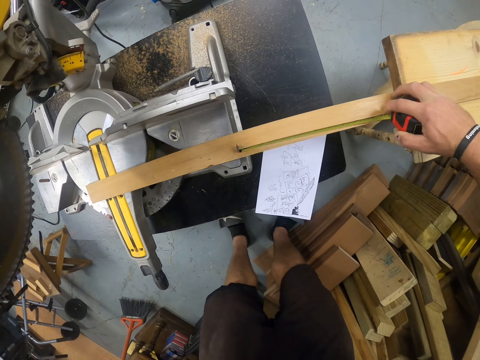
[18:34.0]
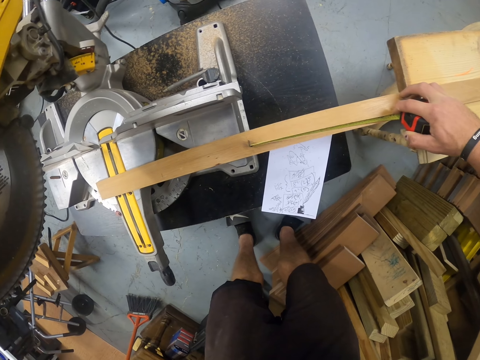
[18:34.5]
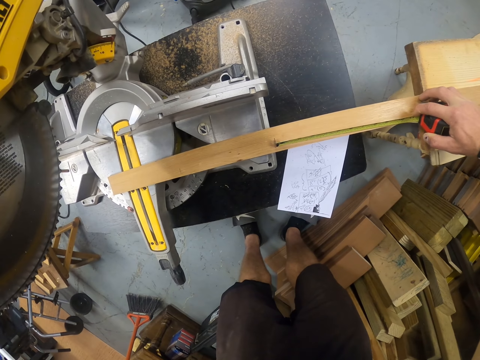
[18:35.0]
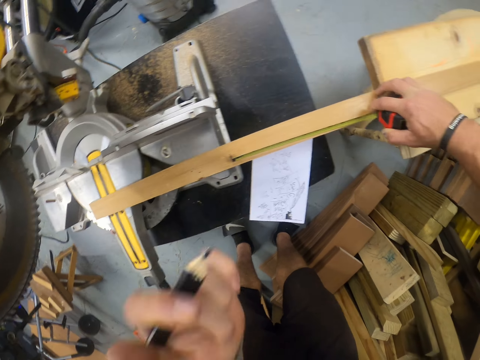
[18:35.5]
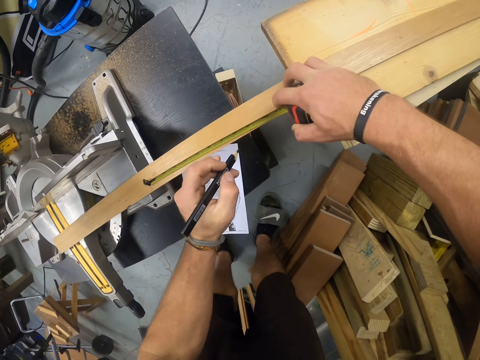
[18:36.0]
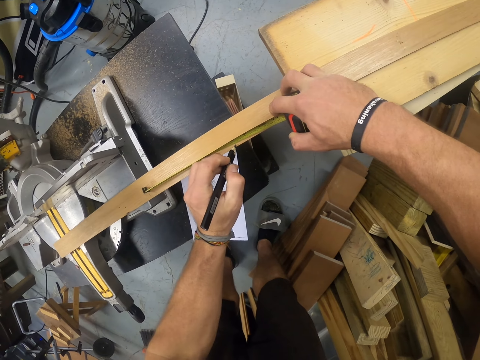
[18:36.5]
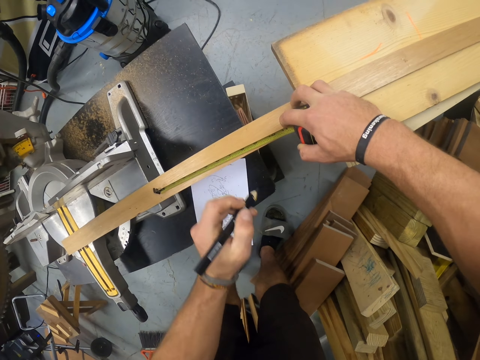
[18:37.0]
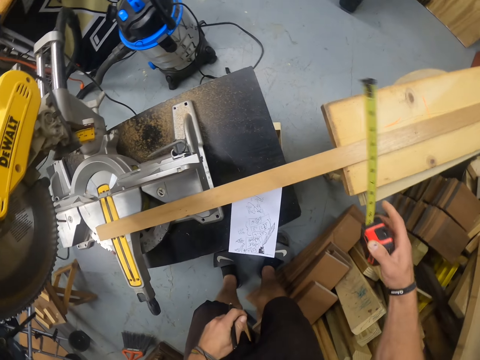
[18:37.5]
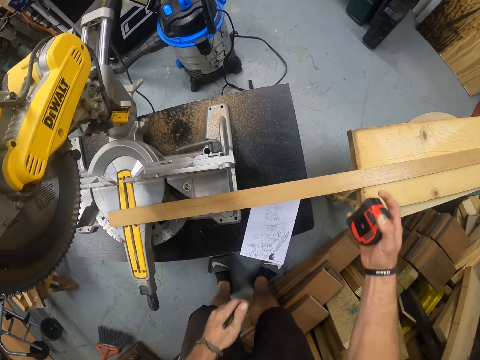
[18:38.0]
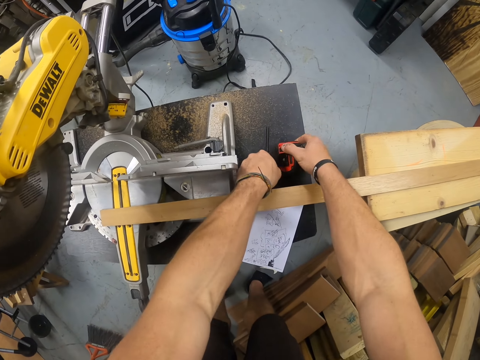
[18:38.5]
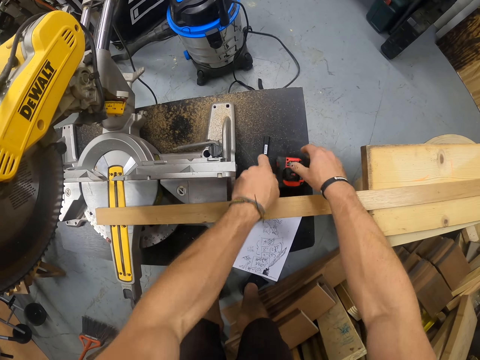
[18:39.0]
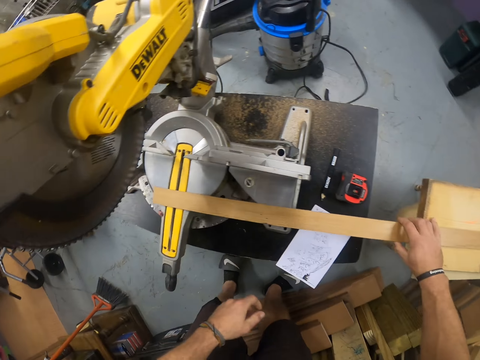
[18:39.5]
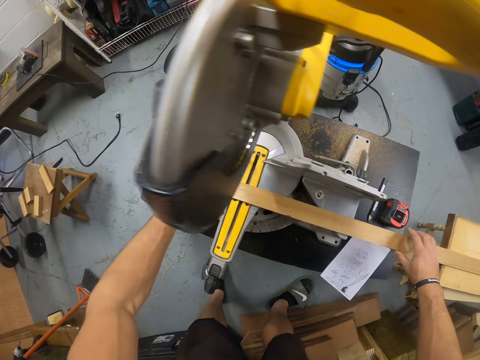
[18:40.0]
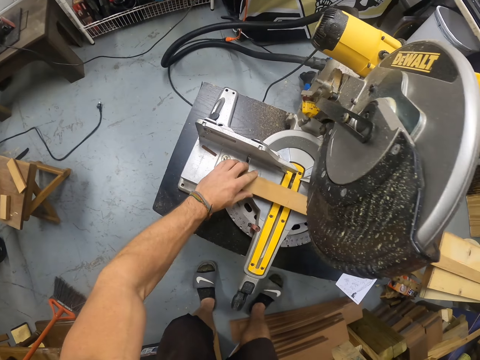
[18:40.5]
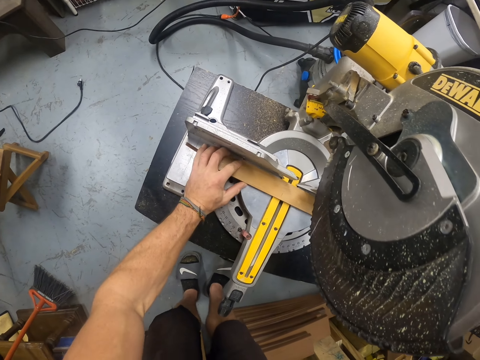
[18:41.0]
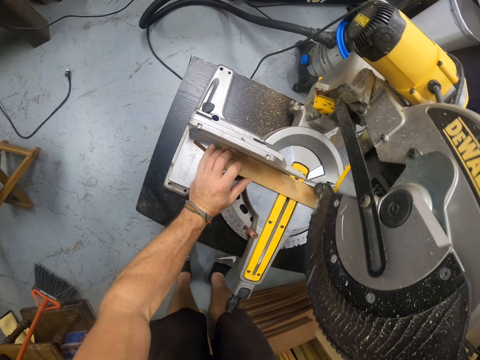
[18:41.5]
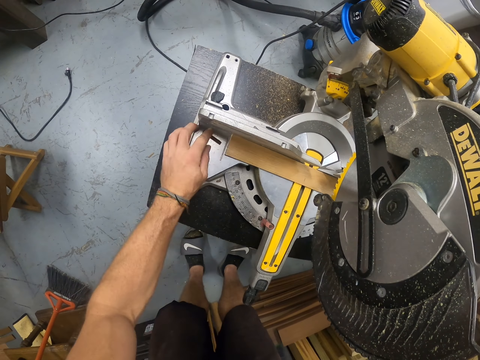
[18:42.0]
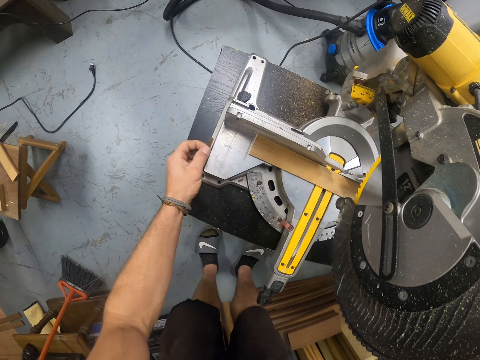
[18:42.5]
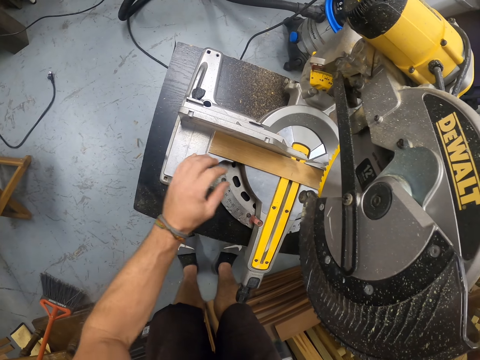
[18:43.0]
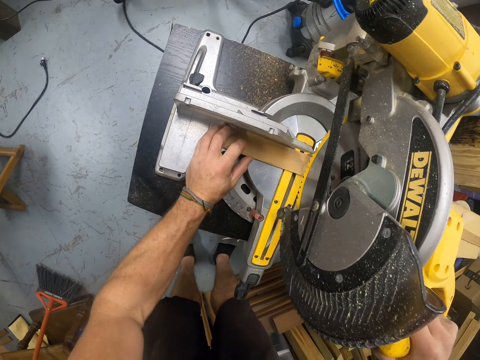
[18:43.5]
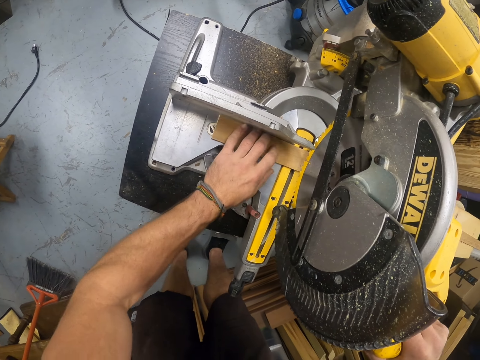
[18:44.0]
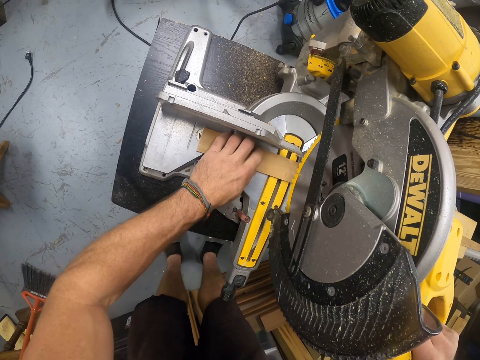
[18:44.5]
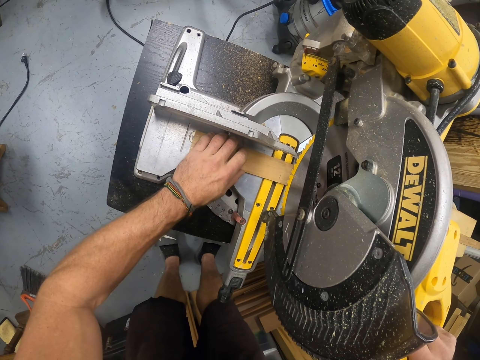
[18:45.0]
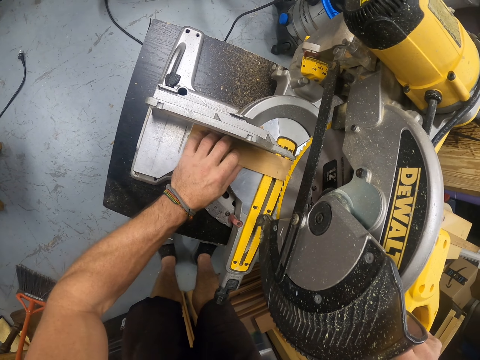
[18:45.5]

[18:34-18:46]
The camera wearer measures the wood on the sawing machine with the measuring tape in his right hand. He marks a point on the wood on the sawing machine with the pencil in his left hand. He drops the measuring tape on the bench with his right hand. He drops the pencil on the bench with his left hand. He moves the wood on the sawing machine with his right hand. He adjusts the wood on the sawing machine with his left hand. He operates the sawing machine with his right hand. He throws a wood from the bench on the floor with his left hand.

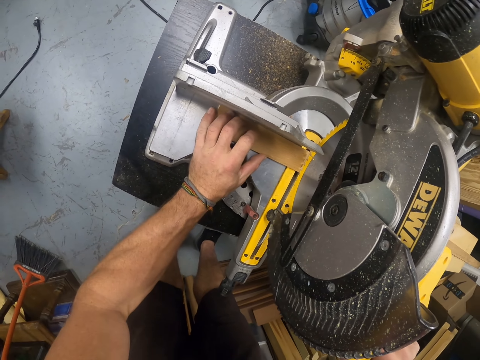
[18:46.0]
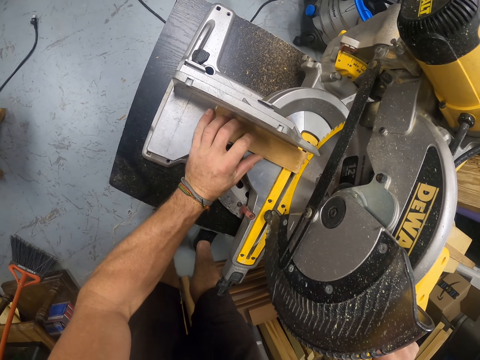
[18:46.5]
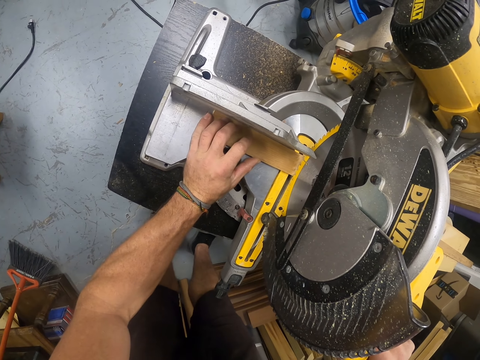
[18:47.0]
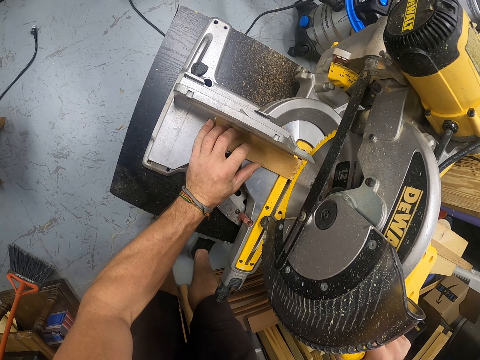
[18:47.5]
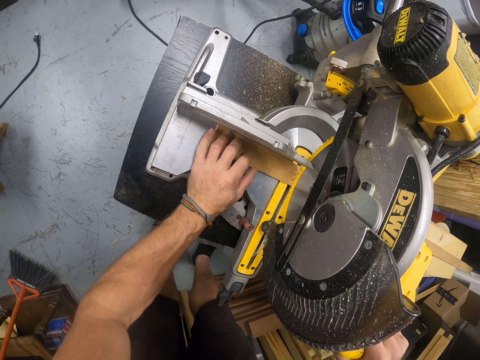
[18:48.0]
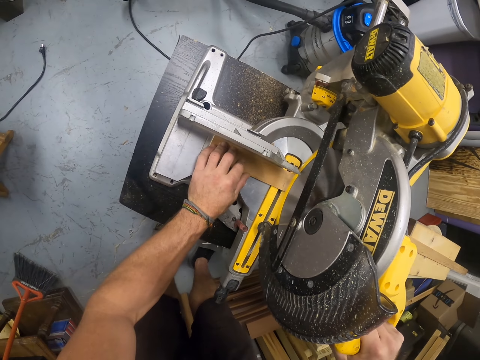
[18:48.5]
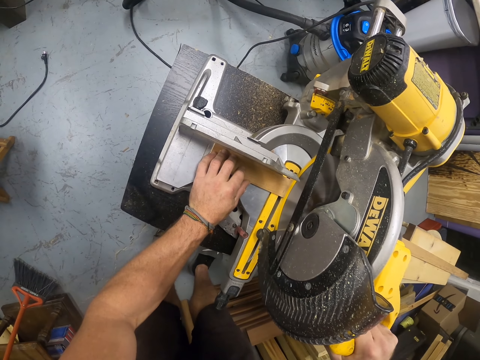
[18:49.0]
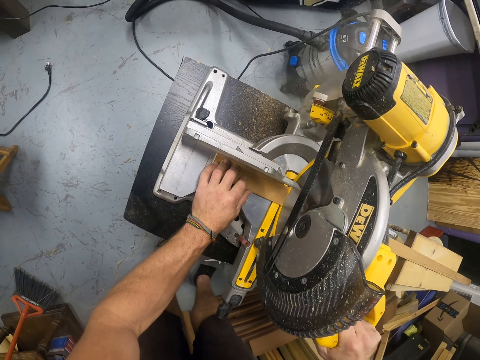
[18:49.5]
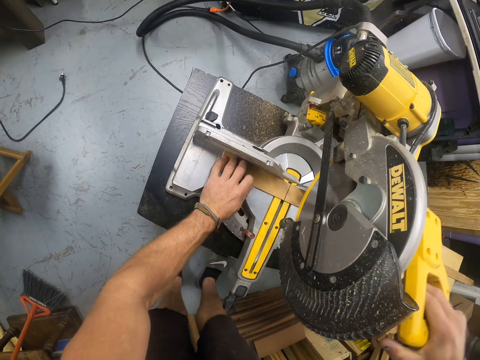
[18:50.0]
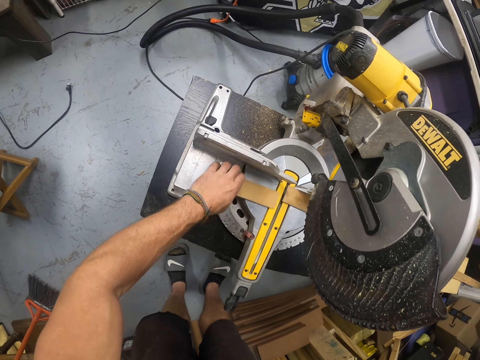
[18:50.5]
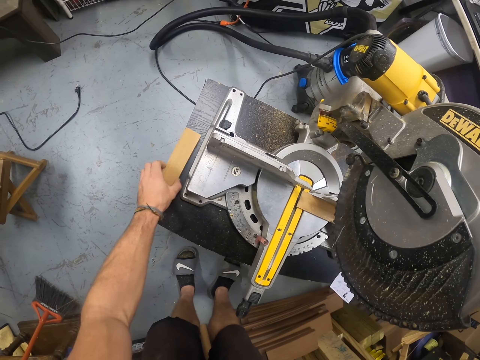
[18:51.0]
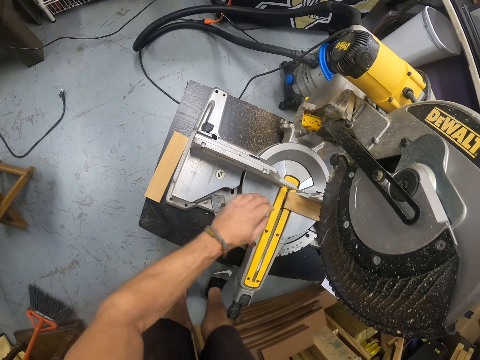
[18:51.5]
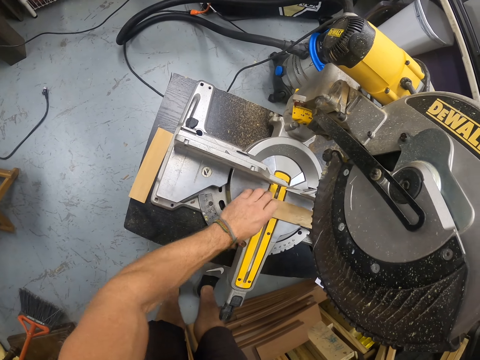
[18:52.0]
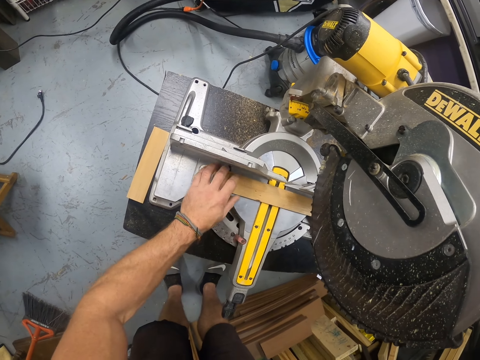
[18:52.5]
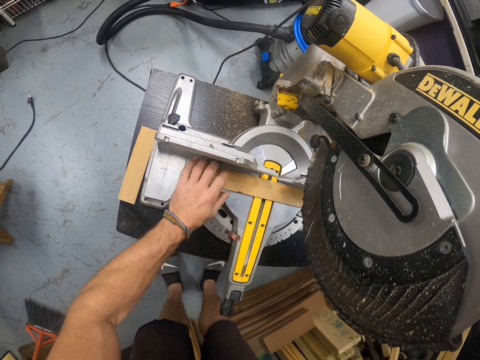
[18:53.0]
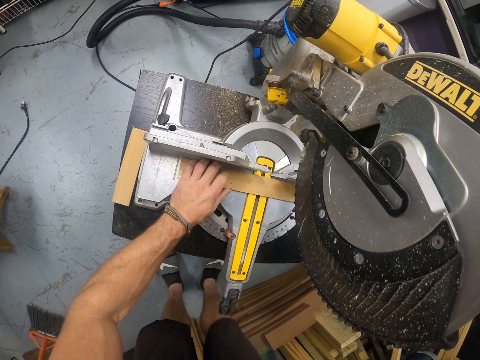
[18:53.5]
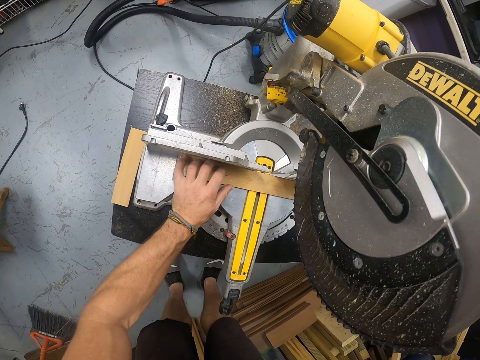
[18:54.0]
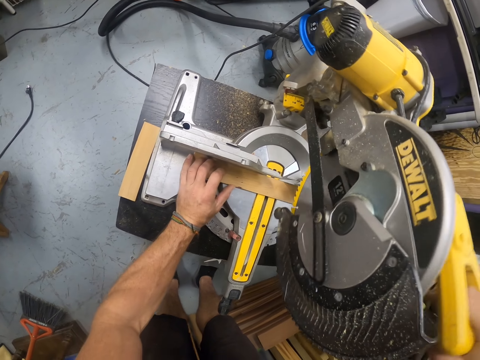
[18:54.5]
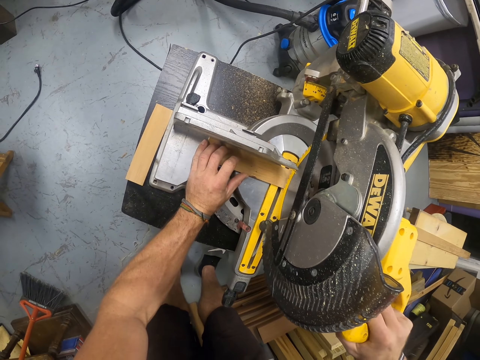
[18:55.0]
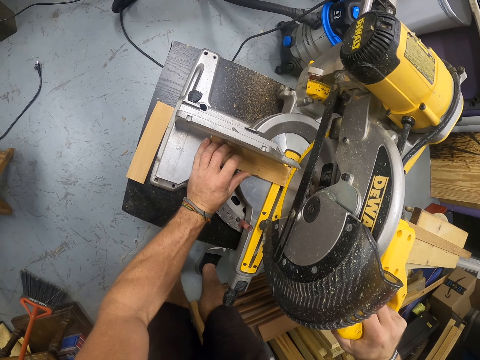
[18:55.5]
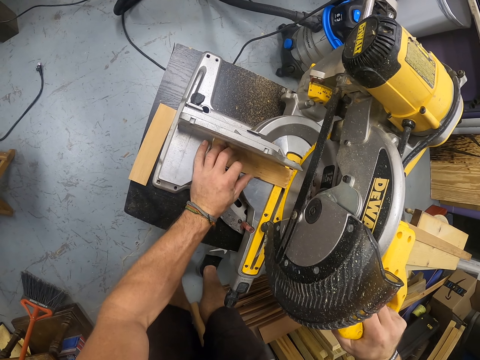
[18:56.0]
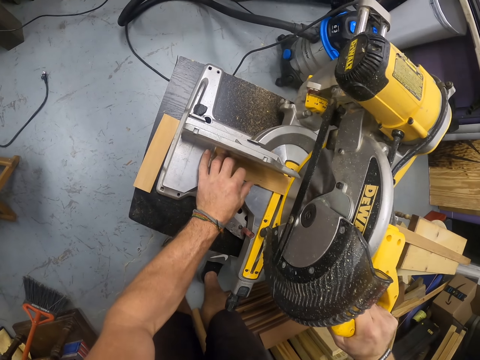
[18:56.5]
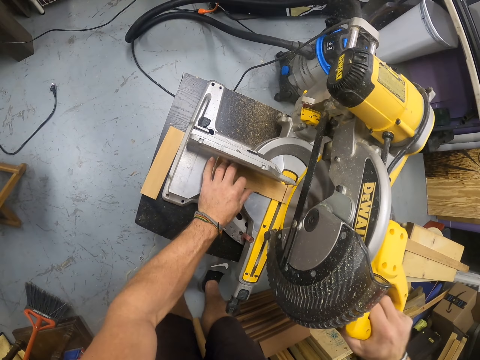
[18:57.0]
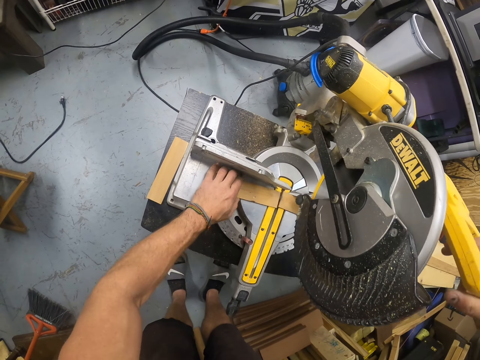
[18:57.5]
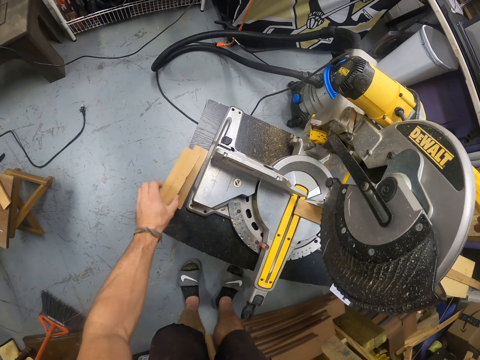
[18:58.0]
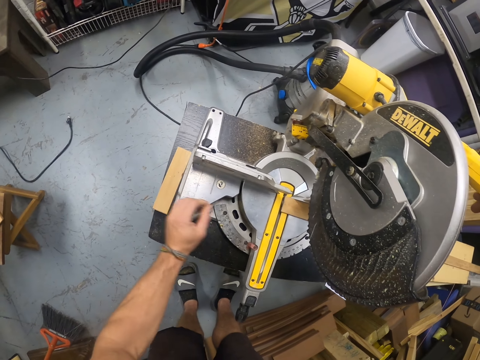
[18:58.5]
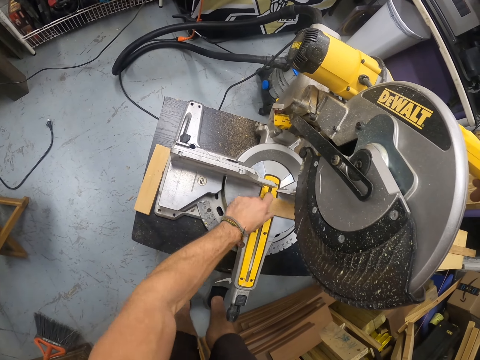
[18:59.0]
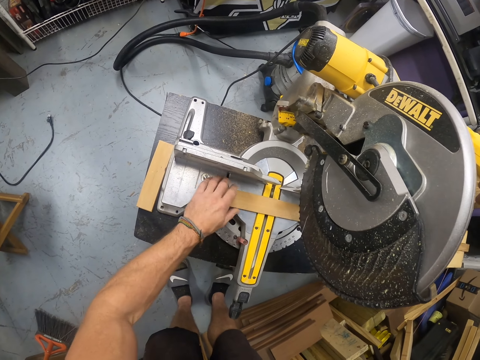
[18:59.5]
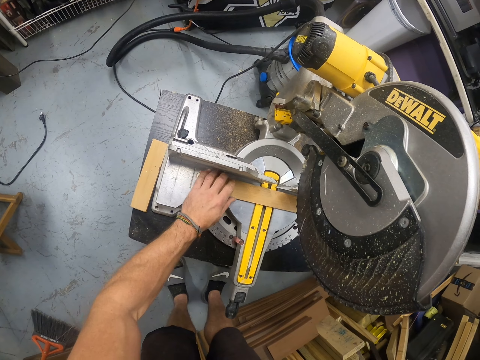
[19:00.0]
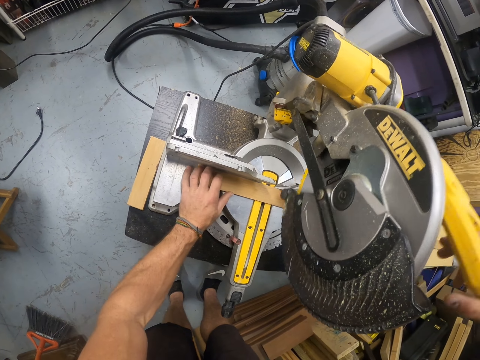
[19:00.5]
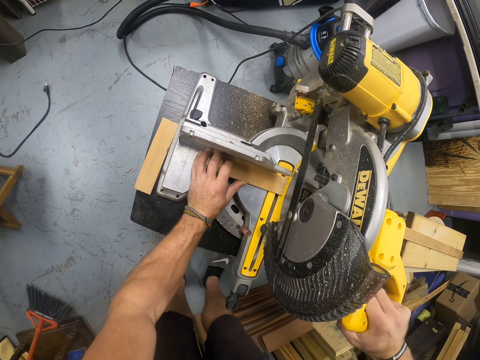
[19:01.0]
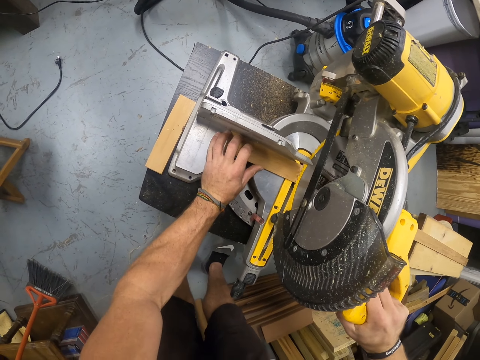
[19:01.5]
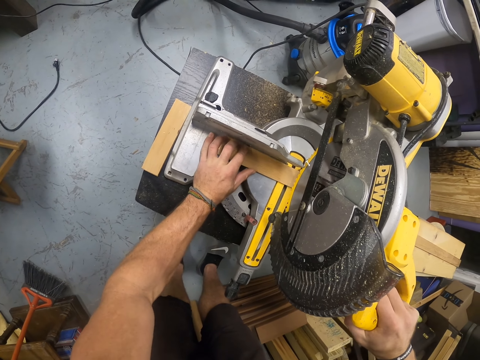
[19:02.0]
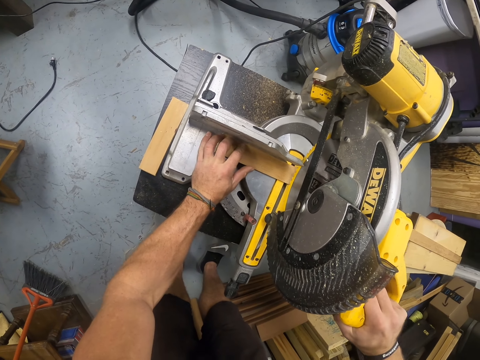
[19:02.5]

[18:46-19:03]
The camera wearer cuts the wood with the disc cutter. He picks up a wood from the sawing machine with his left hand. He drops the wood on the bench with his left hand. He adjusts the wood on the sawing machine with his left hand. He operates the sawing machine with his right hand. He cuts the wood with the disc cutter. He drops the wood on the wood on the bench with his left hand. He picks up a wood from the sawing machine with his left hand. He adjusts the wood on the sawing machine with his left hand. He operates the sawing machine with his right hand.
